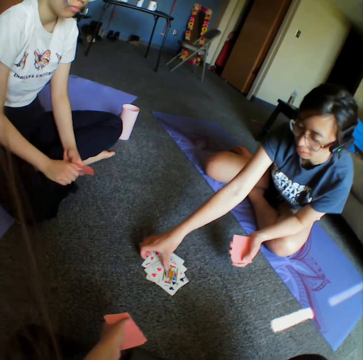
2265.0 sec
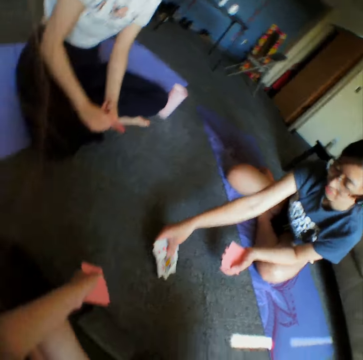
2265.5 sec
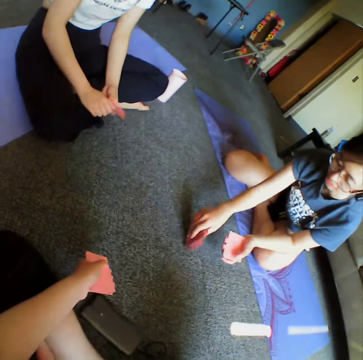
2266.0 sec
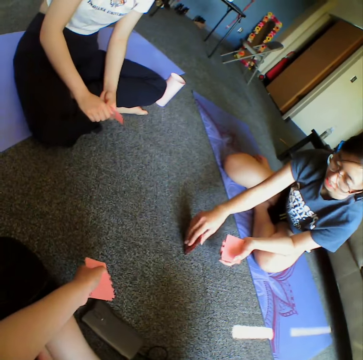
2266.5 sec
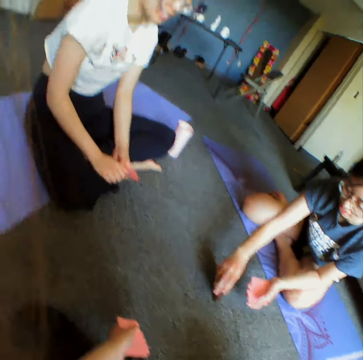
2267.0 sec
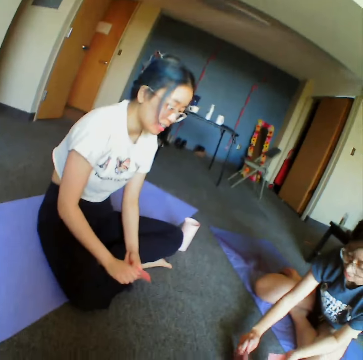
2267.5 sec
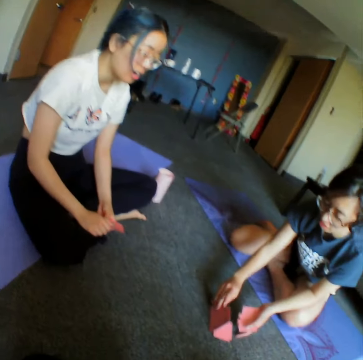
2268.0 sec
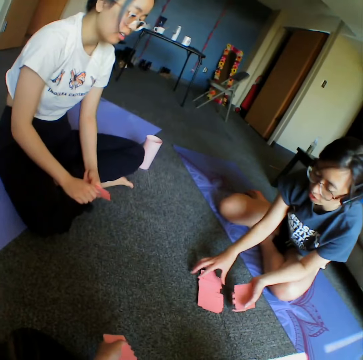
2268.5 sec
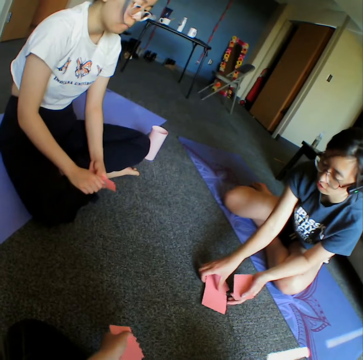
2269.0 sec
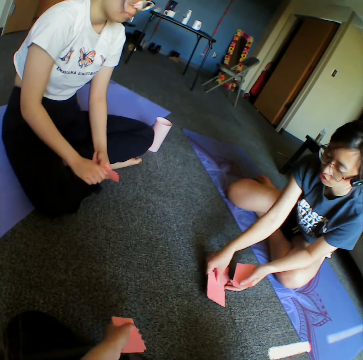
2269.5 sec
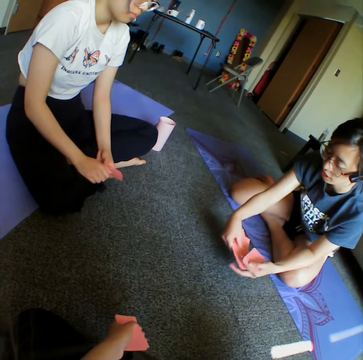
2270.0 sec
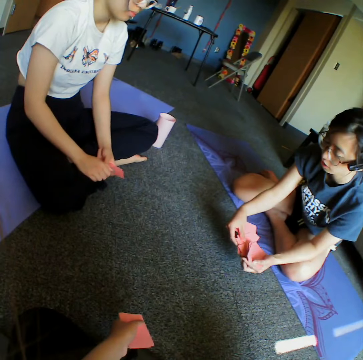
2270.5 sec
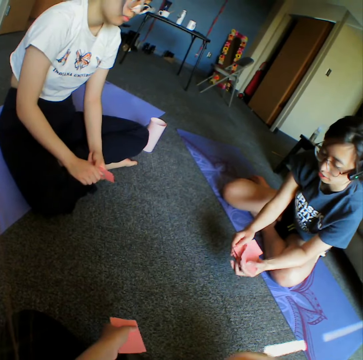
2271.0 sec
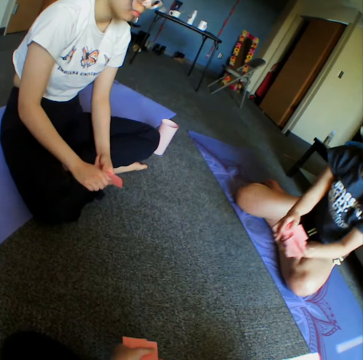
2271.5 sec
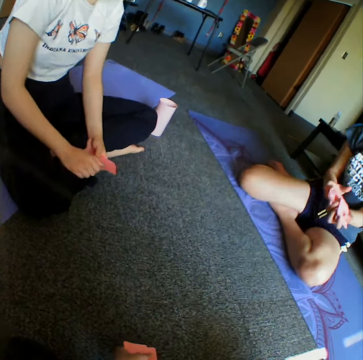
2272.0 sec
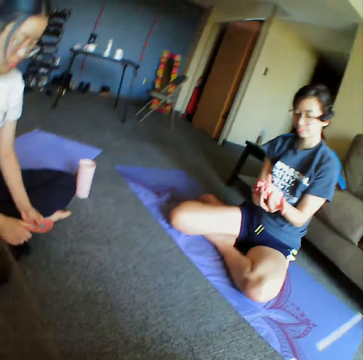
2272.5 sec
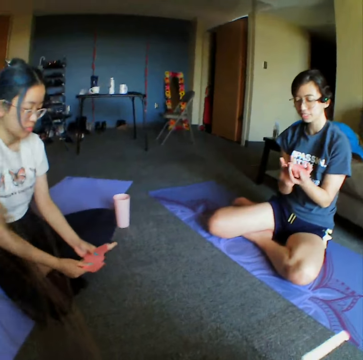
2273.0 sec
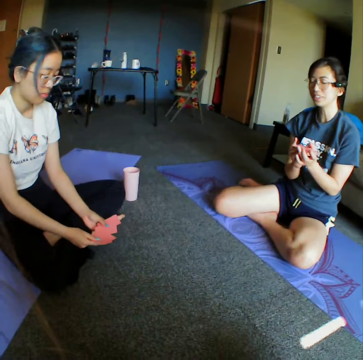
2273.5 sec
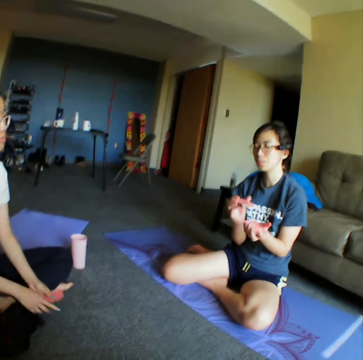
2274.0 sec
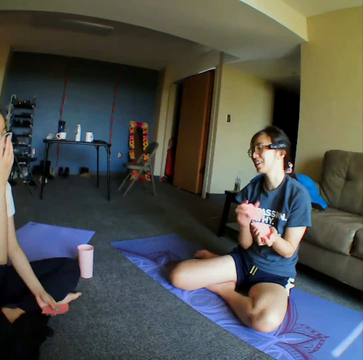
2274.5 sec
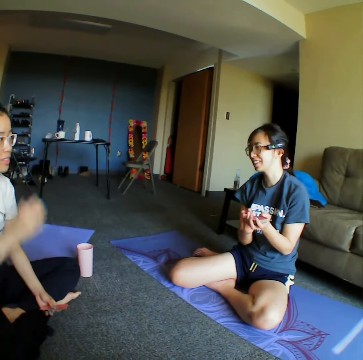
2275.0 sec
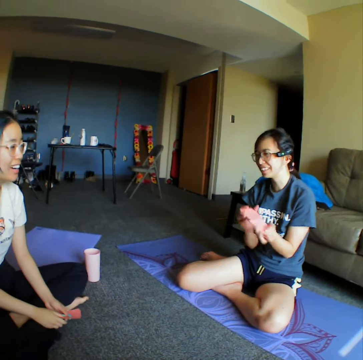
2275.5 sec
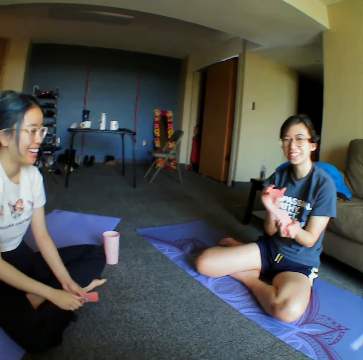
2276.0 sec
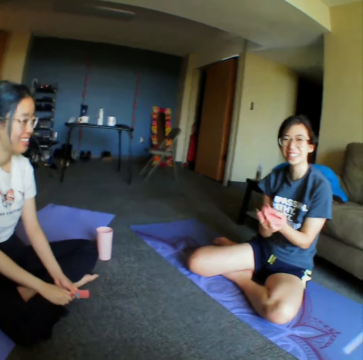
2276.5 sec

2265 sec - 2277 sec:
A woman picks cards from the floor. The woman picks cards from the floor again. The woman reshuffles the cards on her hand.

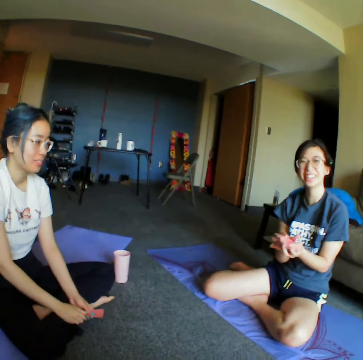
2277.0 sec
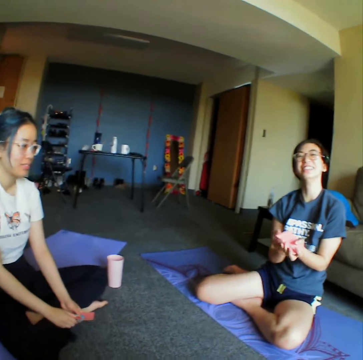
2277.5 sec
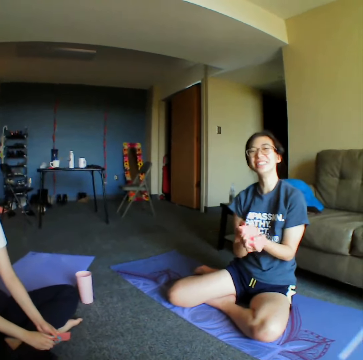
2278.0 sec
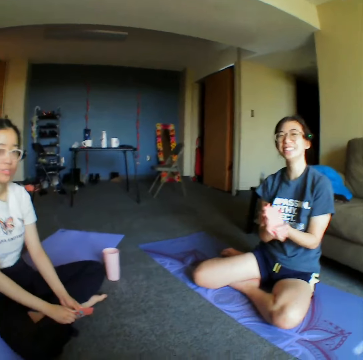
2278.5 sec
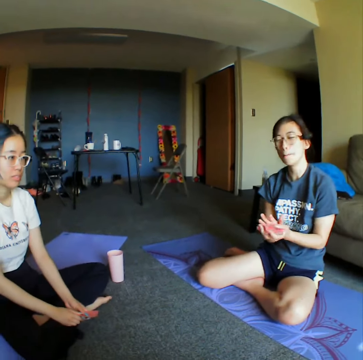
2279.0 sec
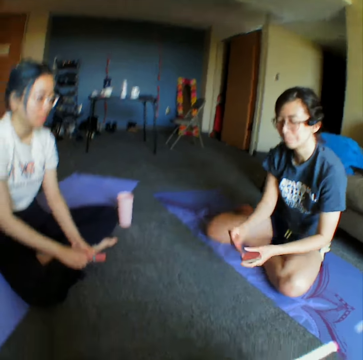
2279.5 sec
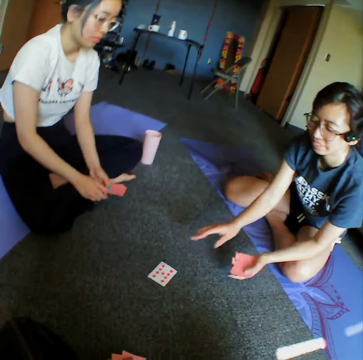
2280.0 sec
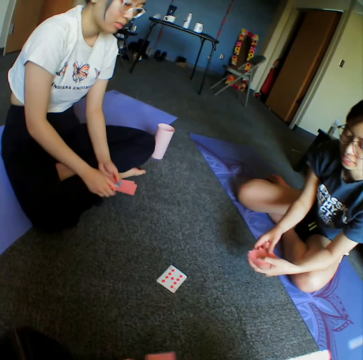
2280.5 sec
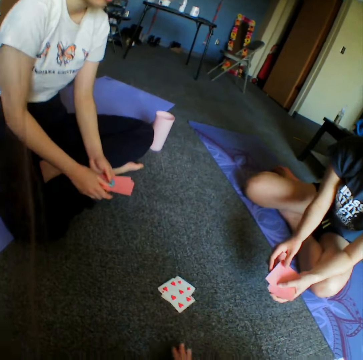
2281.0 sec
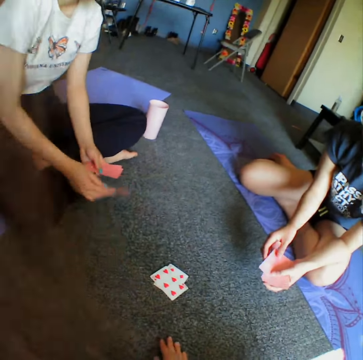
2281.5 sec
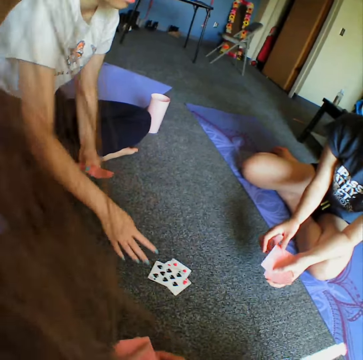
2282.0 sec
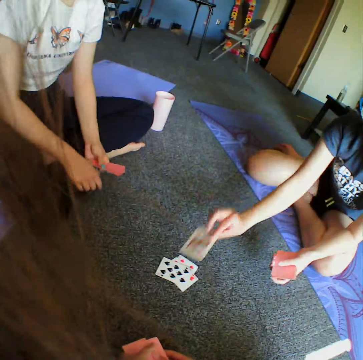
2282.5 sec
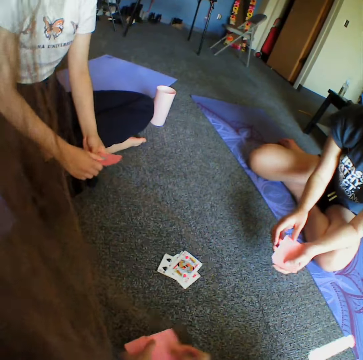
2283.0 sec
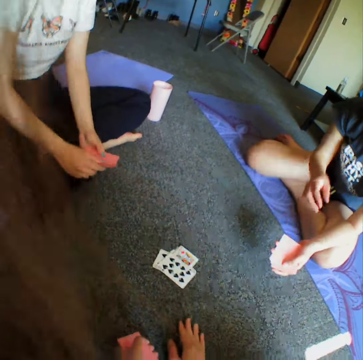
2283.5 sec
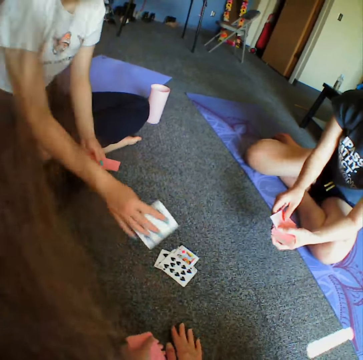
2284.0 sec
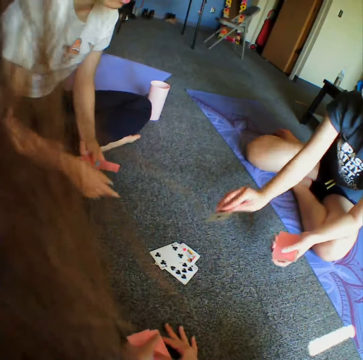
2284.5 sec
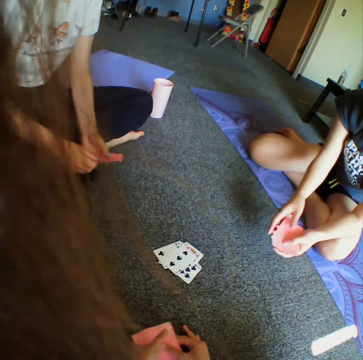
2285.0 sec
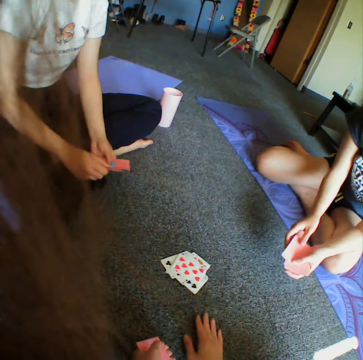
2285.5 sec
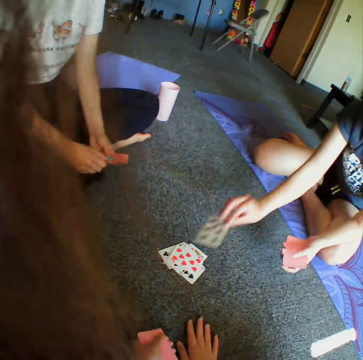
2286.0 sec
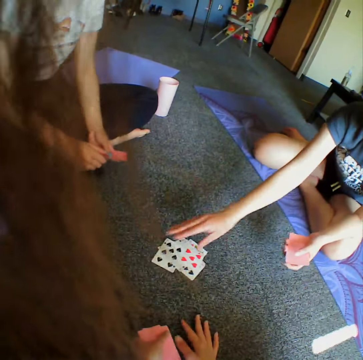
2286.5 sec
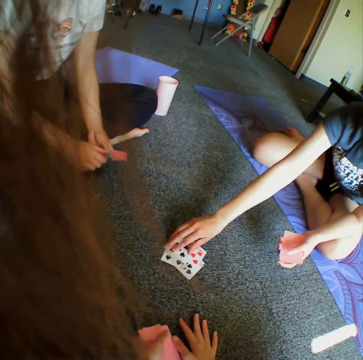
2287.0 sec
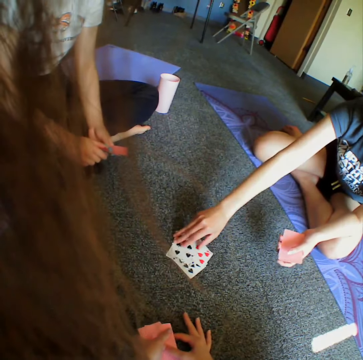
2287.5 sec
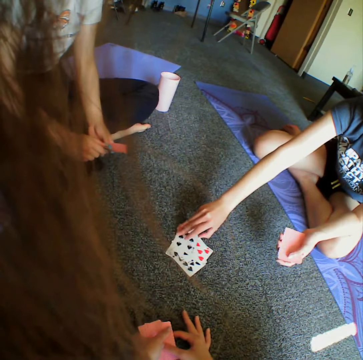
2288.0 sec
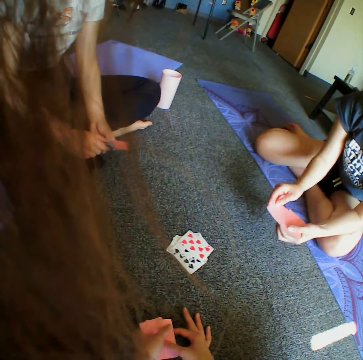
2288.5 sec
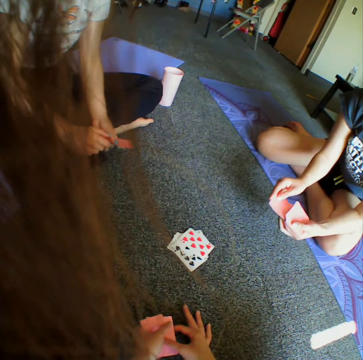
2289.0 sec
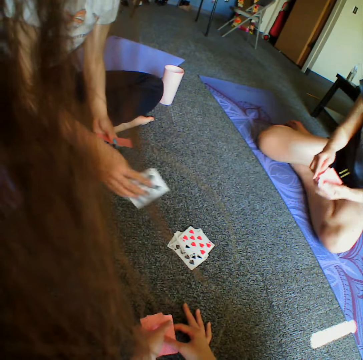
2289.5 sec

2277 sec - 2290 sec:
A woman throws the card on the floor. The camera wearer throws the card on the floor. Another woman throws the cards on the floor. The first woman throws the card on the floor. The camera wearer throws the card on the floor. They throw the card on the floor again. The other woman throws the cards on the floor. The first woman throws the card on the floor. The camera wearer throws the card on the floor. The first woman places the card on the floor. The other woman throws the cards on the floor. The first woman picks one card from the others on the floor.

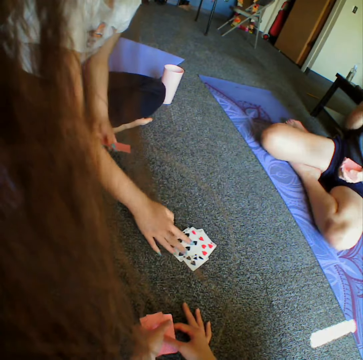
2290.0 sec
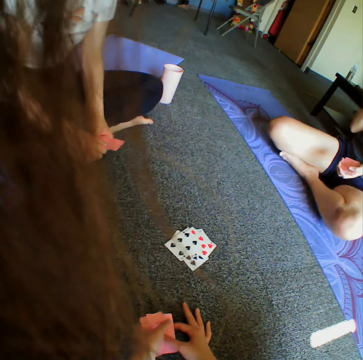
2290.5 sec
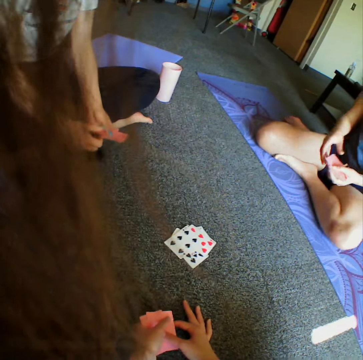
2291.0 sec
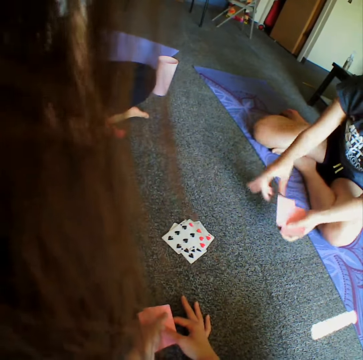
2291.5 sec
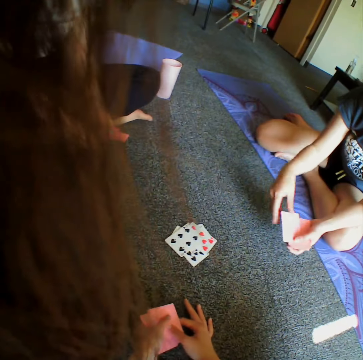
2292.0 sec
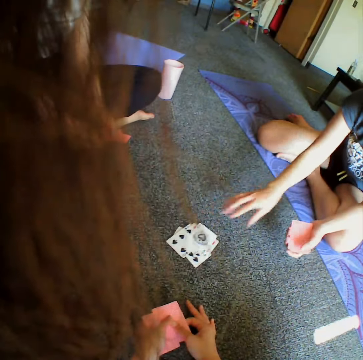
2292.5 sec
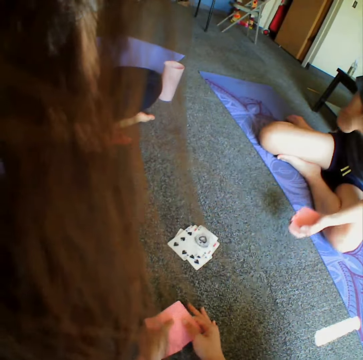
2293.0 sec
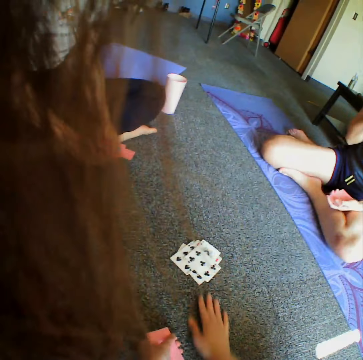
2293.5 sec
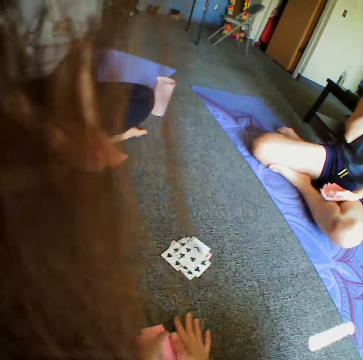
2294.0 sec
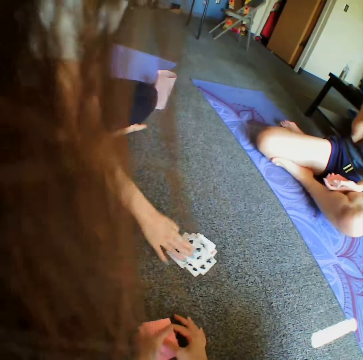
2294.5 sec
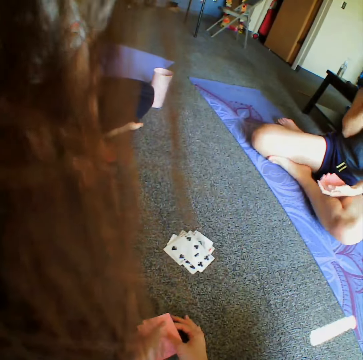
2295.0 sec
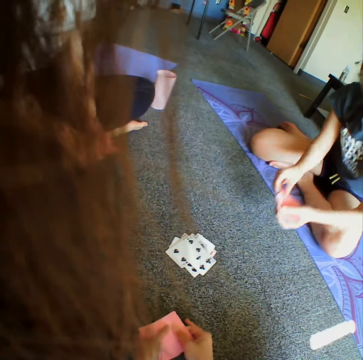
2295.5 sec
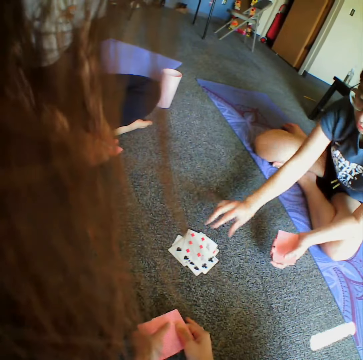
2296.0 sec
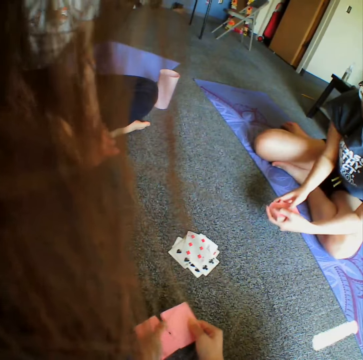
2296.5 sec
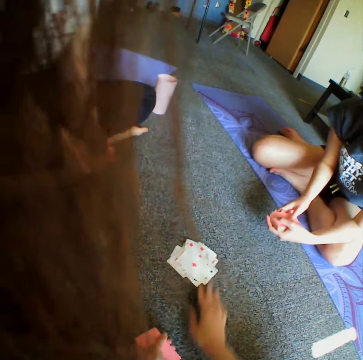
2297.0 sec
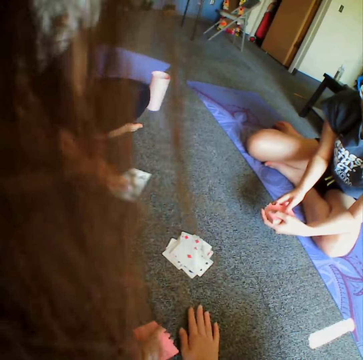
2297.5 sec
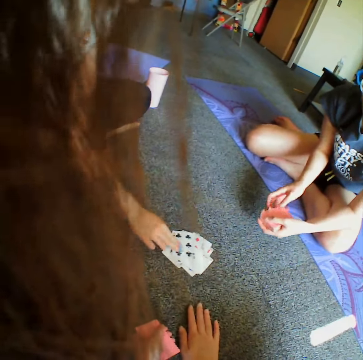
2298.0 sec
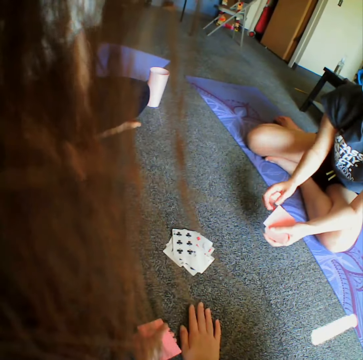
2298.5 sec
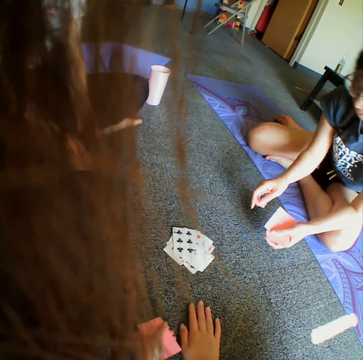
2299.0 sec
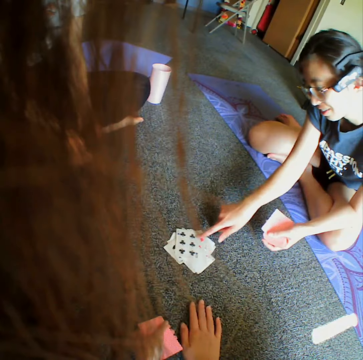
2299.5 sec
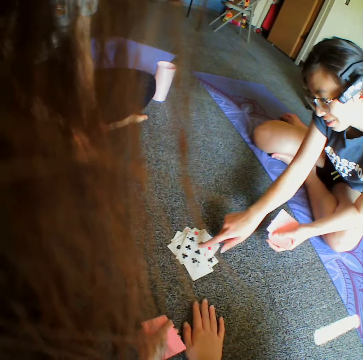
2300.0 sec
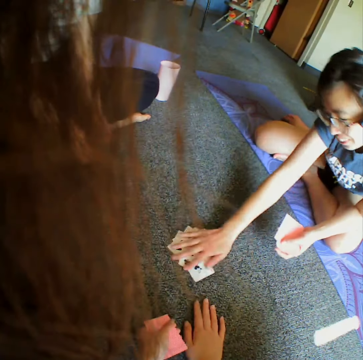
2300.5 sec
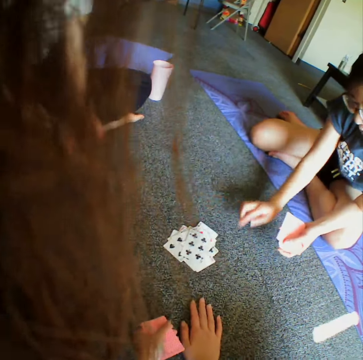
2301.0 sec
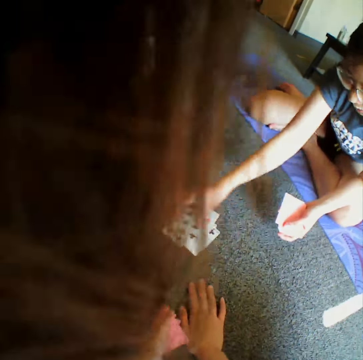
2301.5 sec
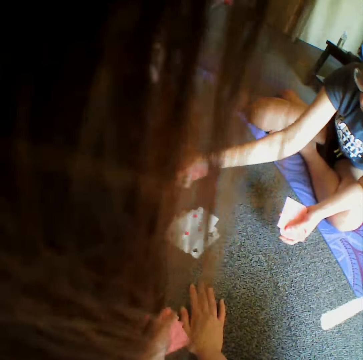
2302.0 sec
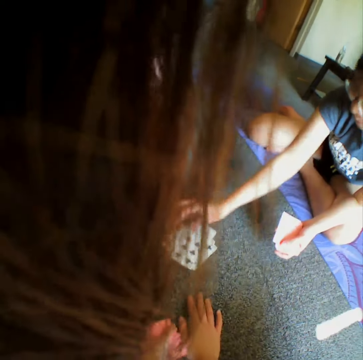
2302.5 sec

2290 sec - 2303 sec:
A woman throws the cards on the floor. Another woman throws the card on the floor. The camera wearer throws the card on the floor. The first woman throws the cards on the floor. The other woman throws the card on the floor. The camera wearer throws the card on the floor. The first woman throws the cards on the floor. The other woman taps the cards on the floor.
